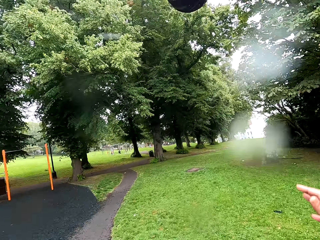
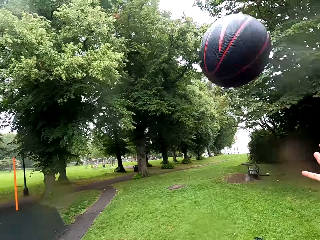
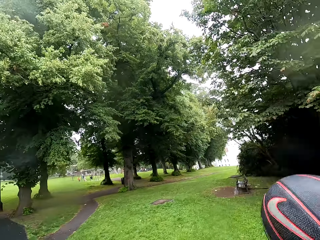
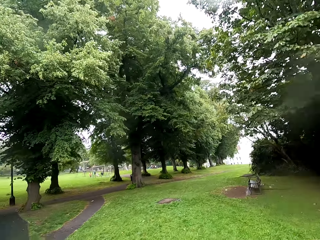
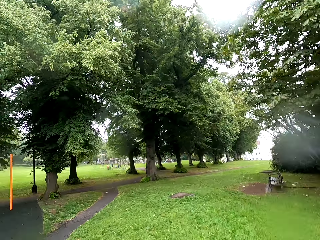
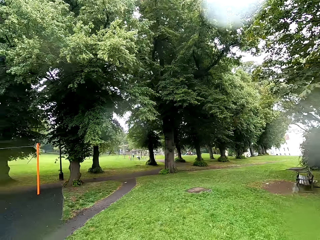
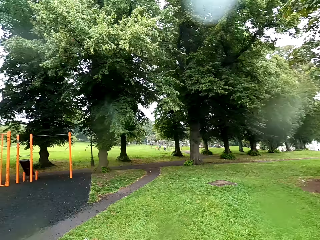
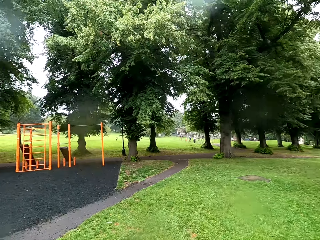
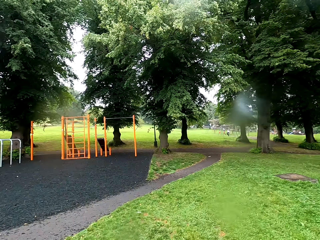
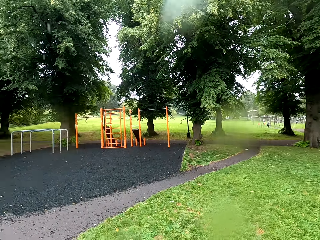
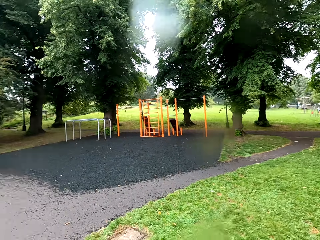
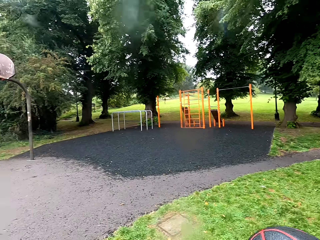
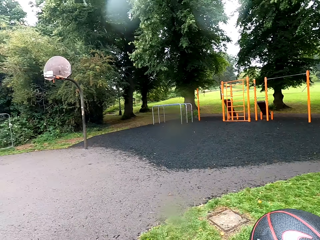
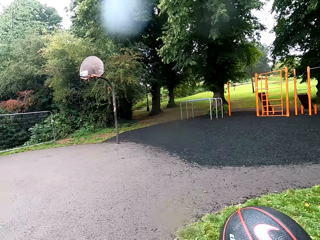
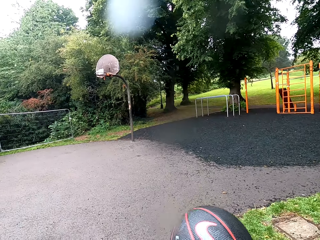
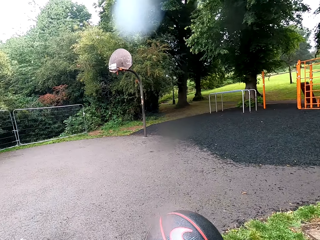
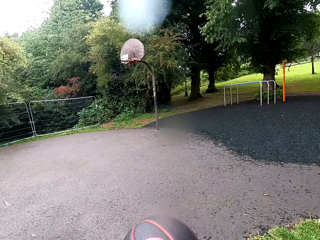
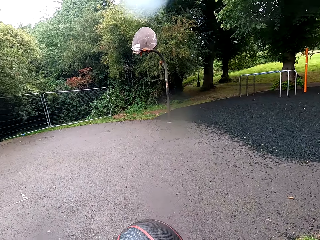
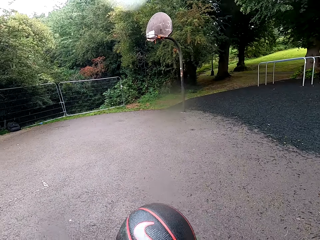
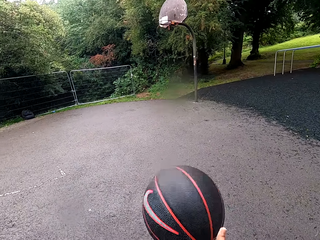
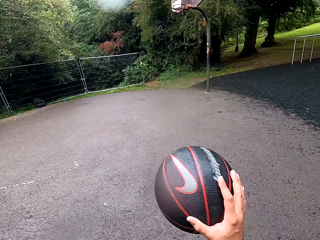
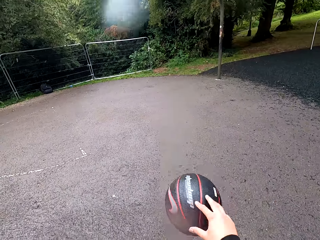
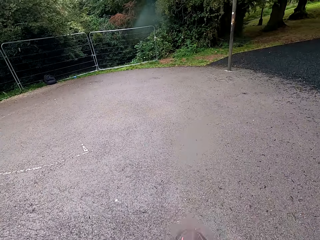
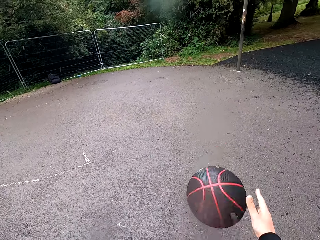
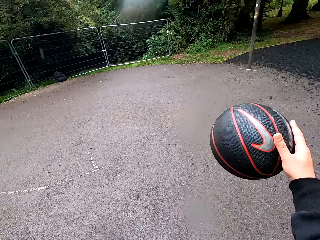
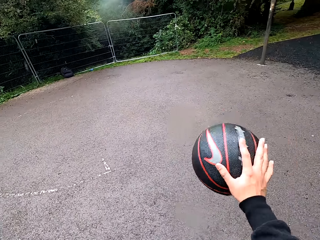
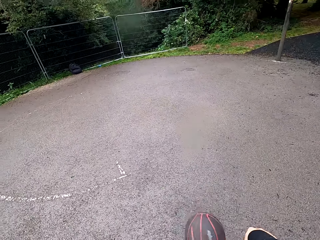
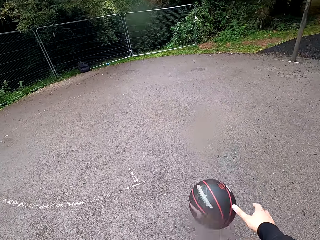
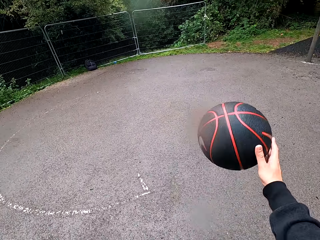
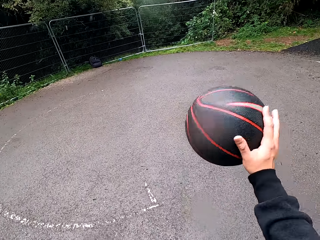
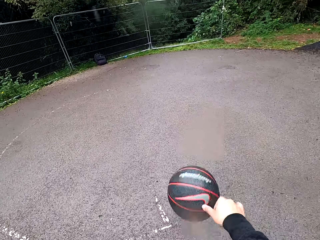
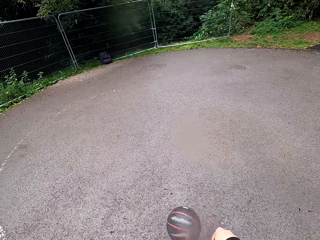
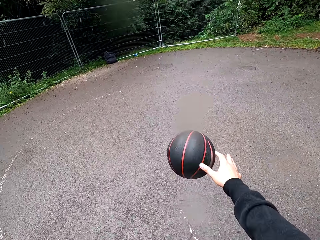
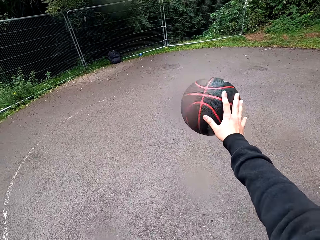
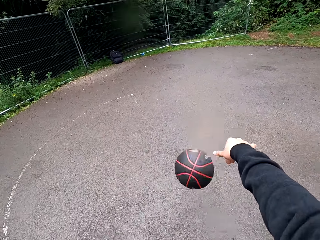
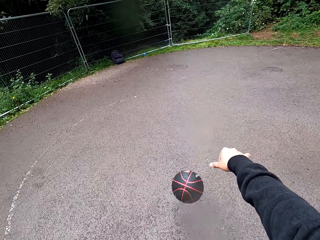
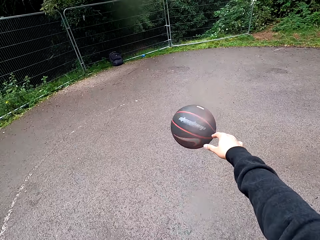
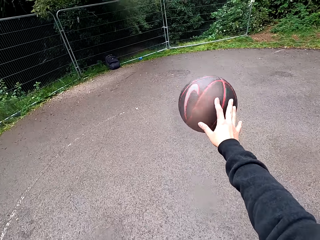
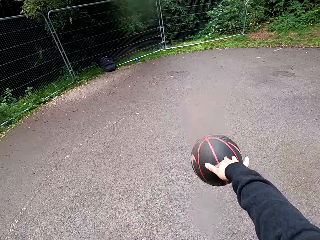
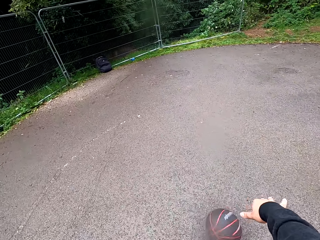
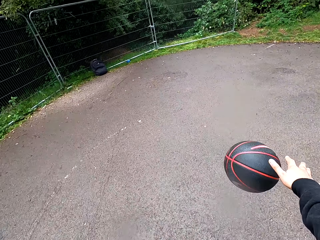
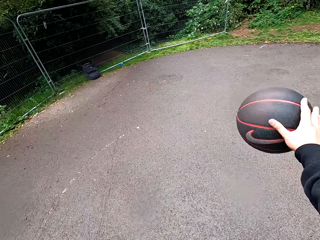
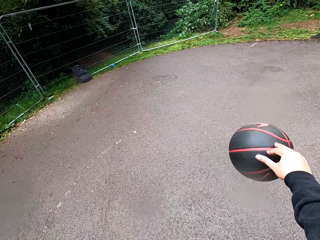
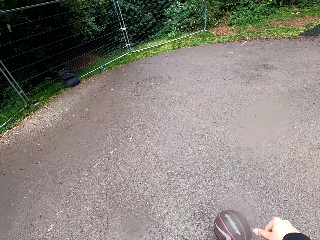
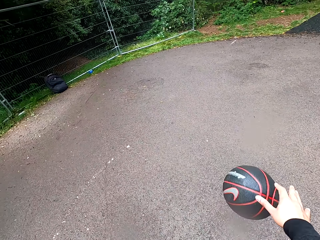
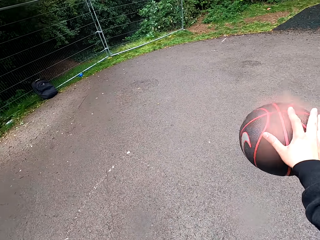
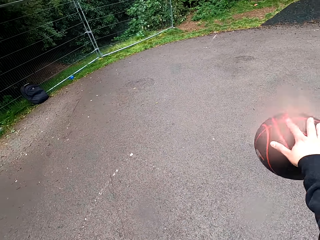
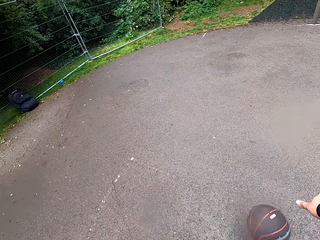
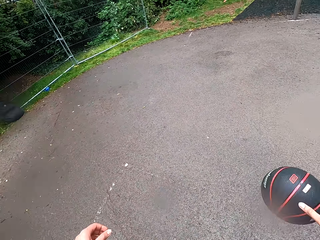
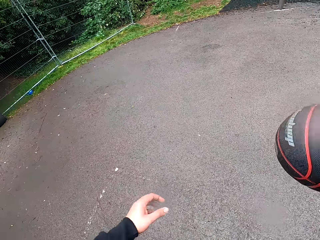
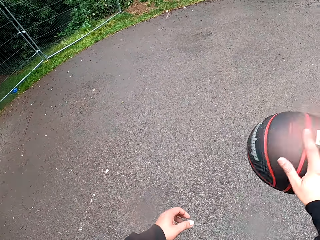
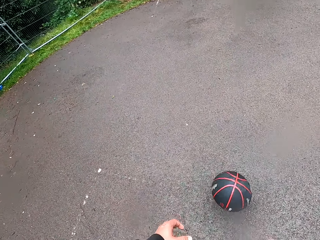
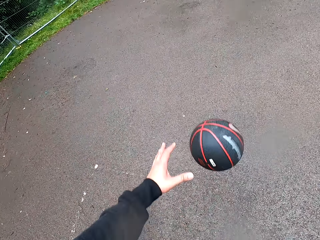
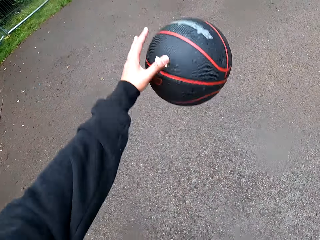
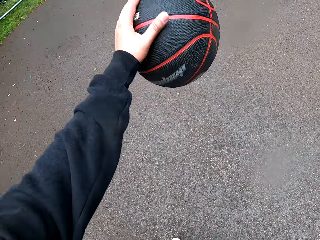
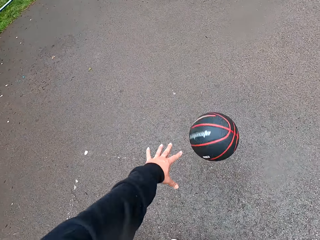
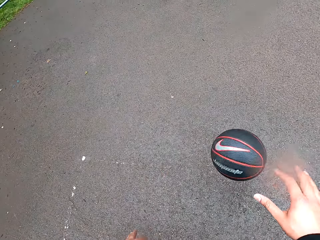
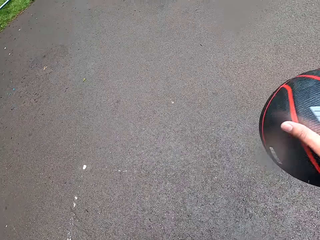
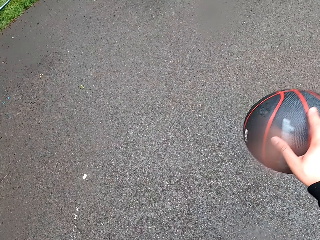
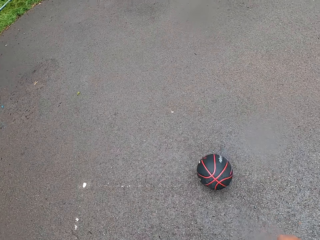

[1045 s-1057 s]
The camera wearer plays basketball. They hold the ball. They walk on the grass. They turn around. They play basketball.

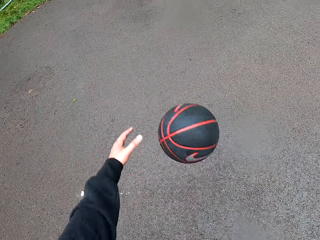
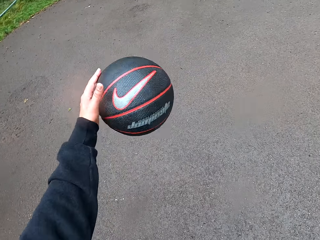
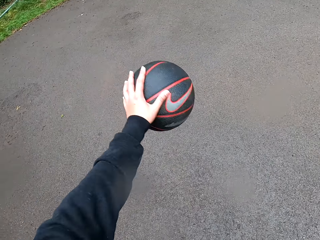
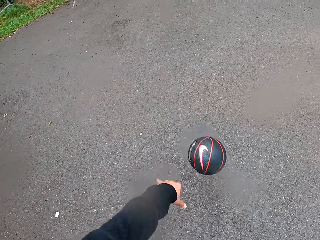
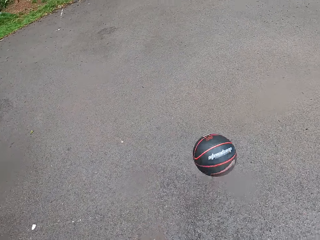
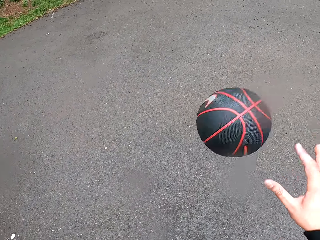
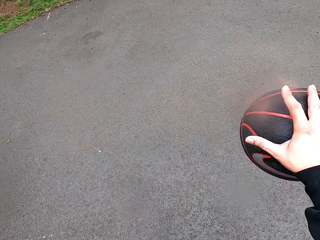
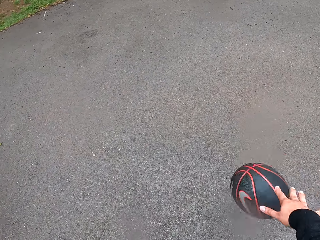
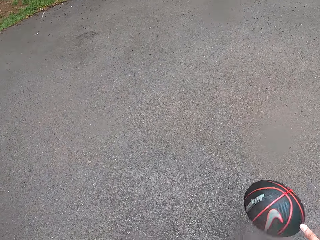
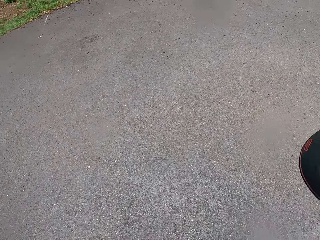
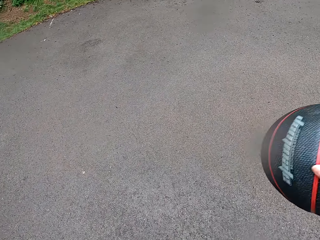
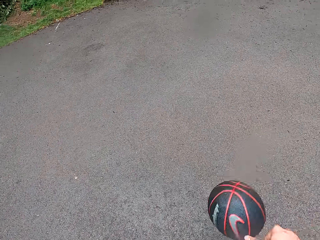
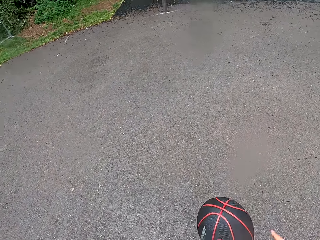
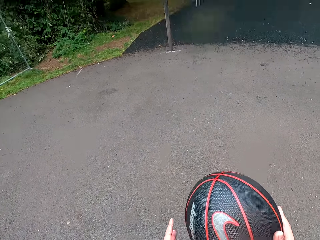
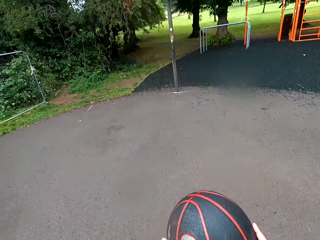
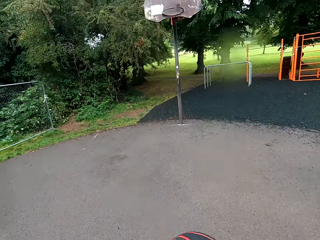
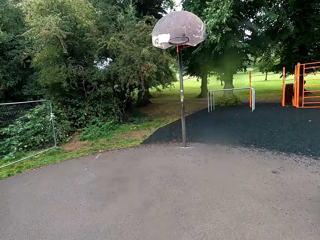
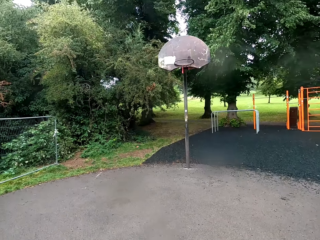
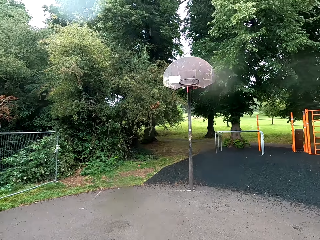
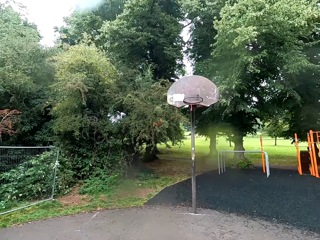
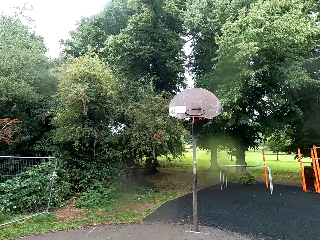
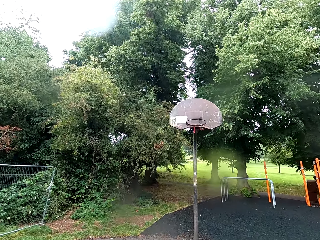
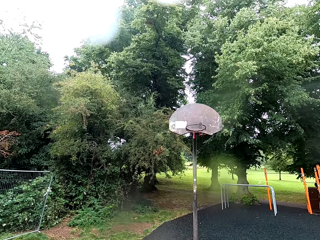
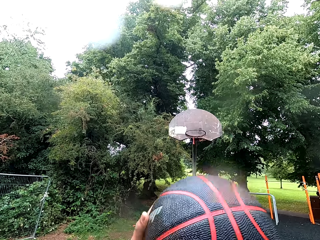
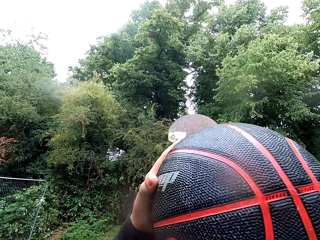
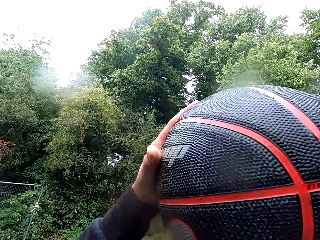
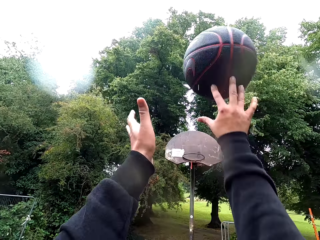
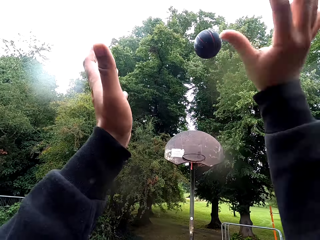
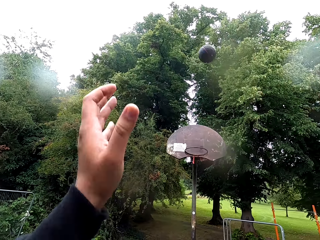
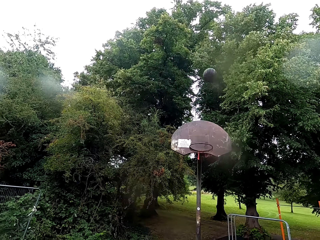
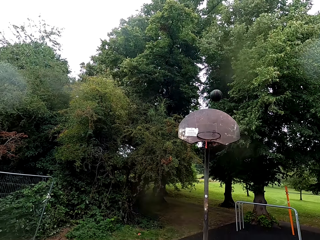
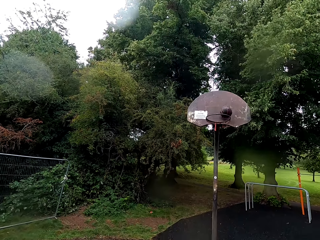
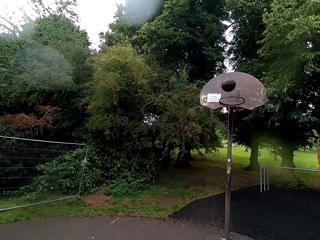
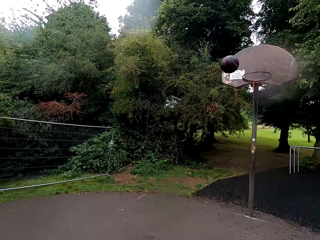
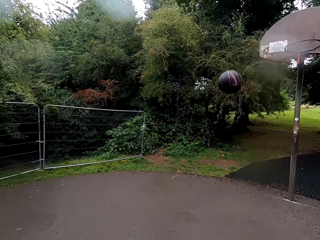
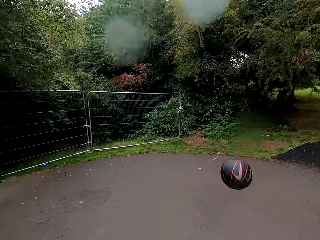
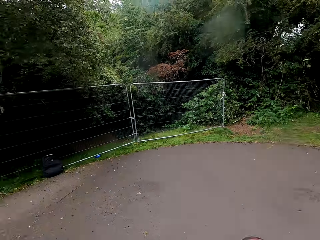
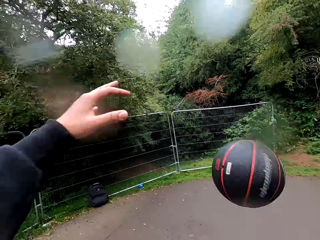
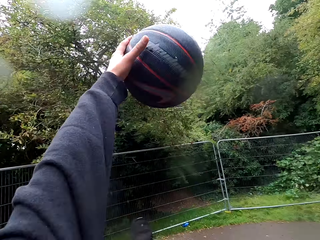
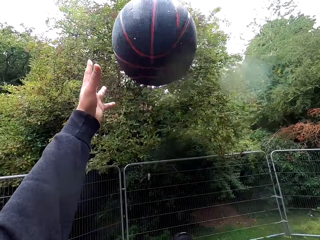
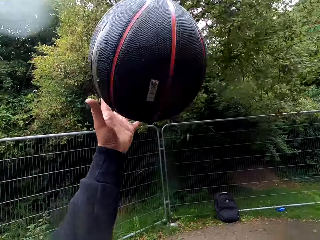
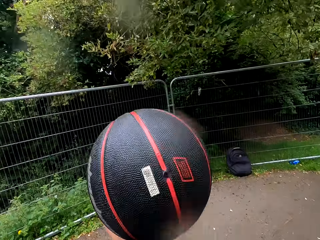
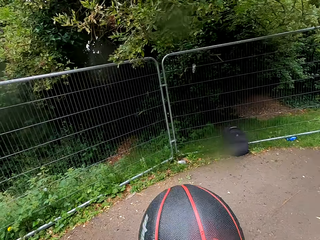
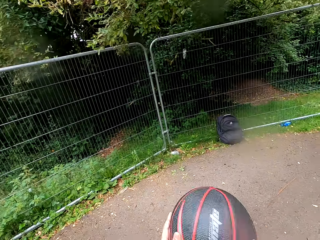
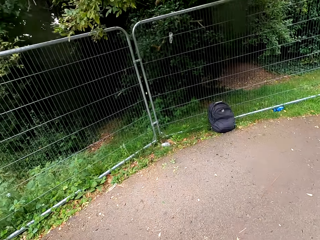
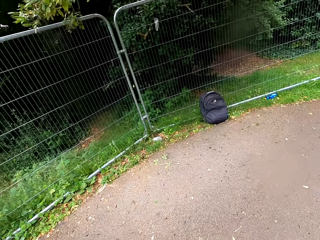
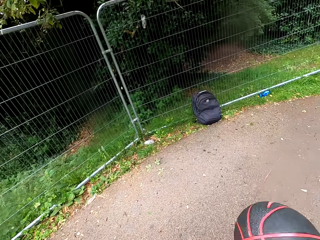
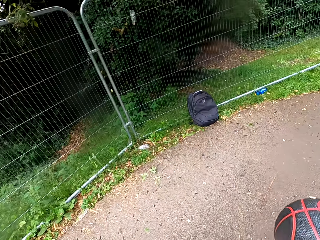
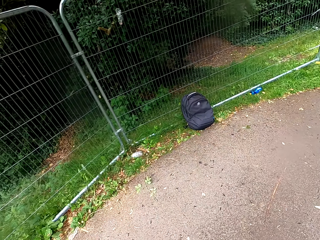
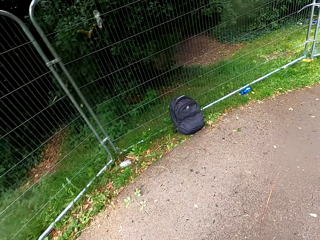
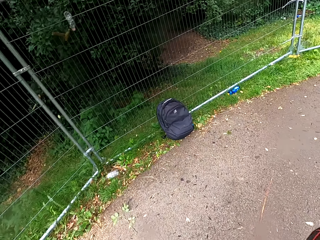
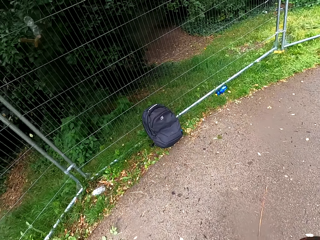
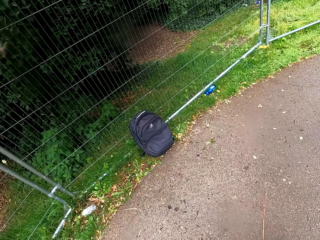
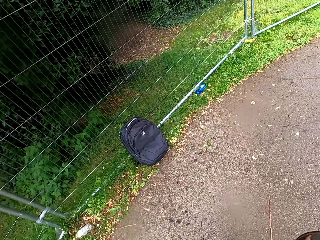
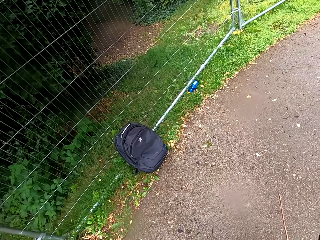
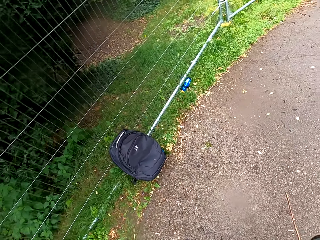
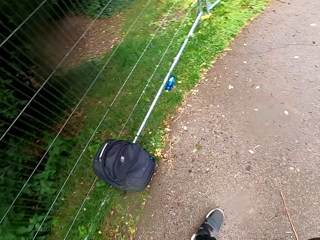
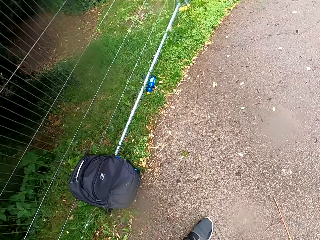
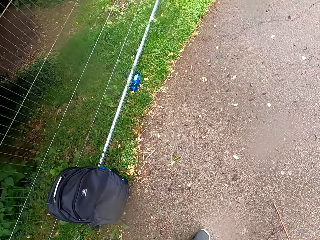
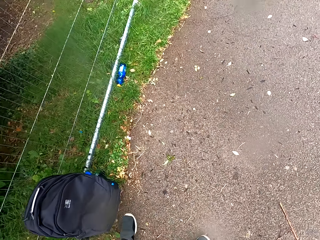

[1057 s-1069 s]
The camera wearer holds the ball. They play basketball. They hold the ball.
